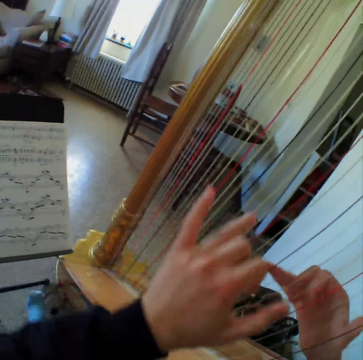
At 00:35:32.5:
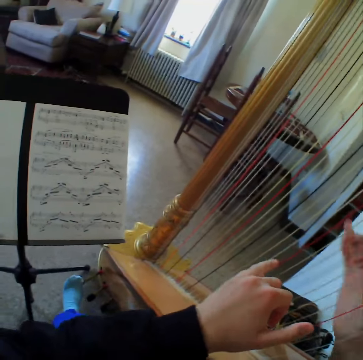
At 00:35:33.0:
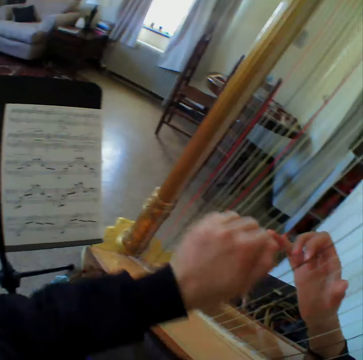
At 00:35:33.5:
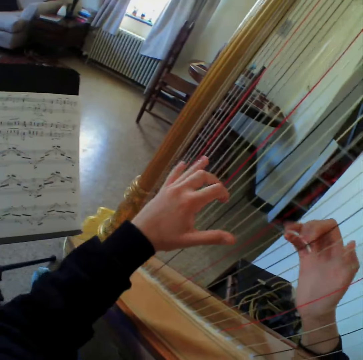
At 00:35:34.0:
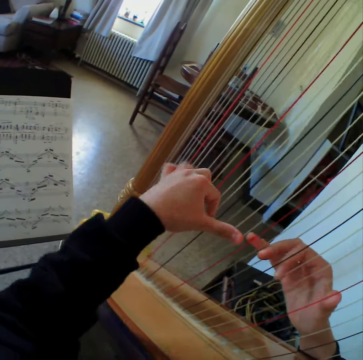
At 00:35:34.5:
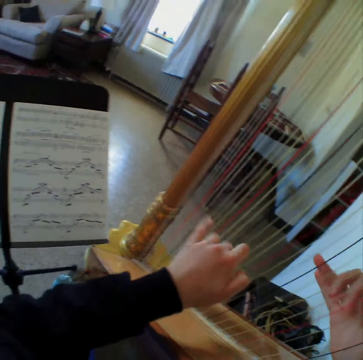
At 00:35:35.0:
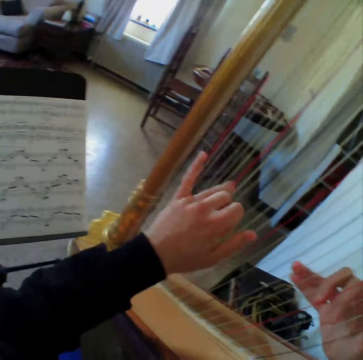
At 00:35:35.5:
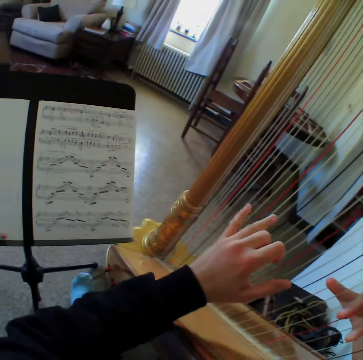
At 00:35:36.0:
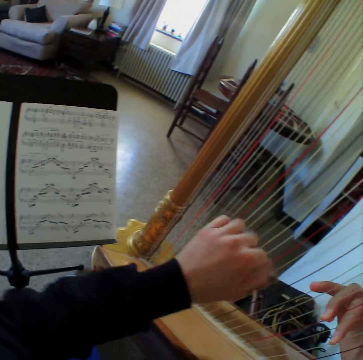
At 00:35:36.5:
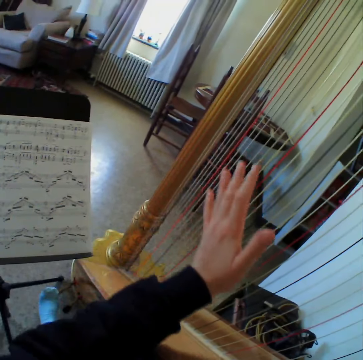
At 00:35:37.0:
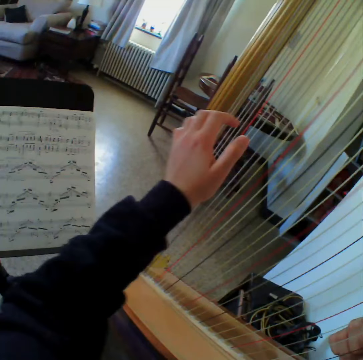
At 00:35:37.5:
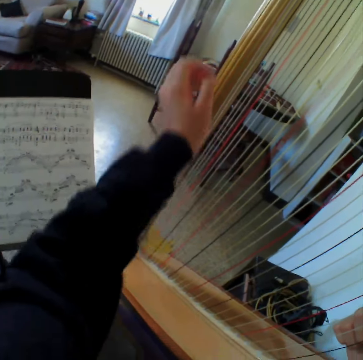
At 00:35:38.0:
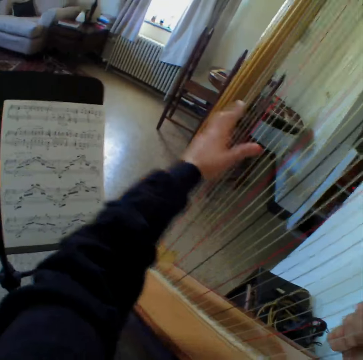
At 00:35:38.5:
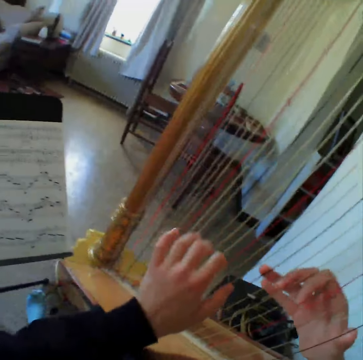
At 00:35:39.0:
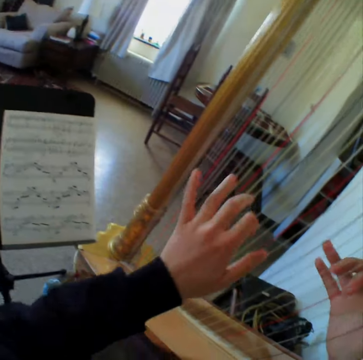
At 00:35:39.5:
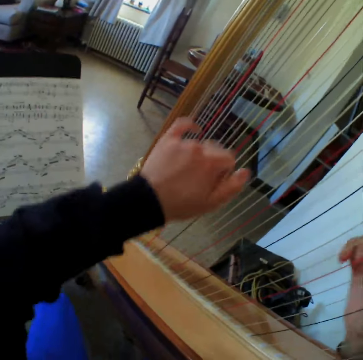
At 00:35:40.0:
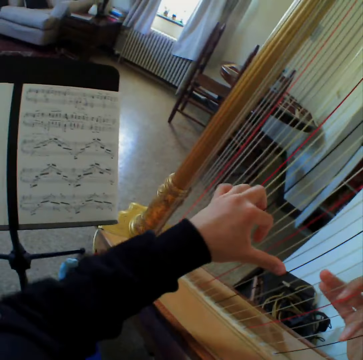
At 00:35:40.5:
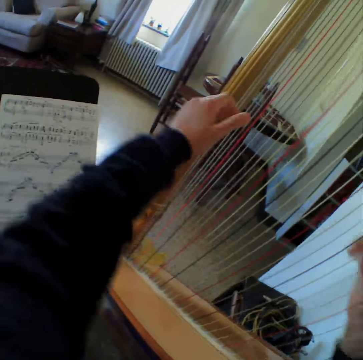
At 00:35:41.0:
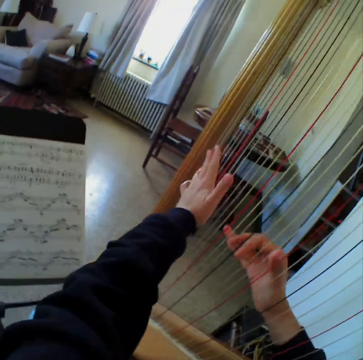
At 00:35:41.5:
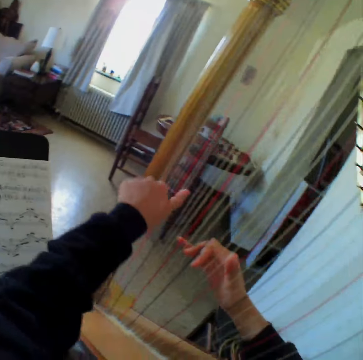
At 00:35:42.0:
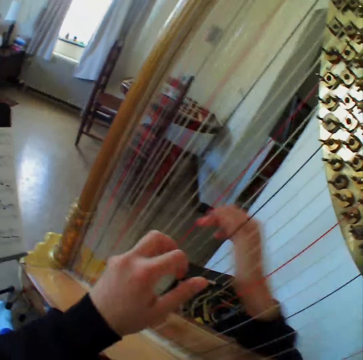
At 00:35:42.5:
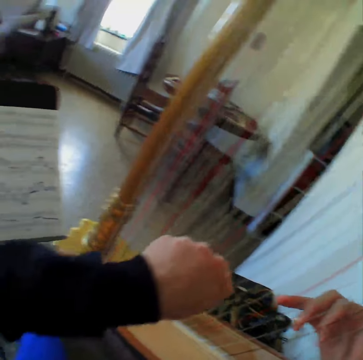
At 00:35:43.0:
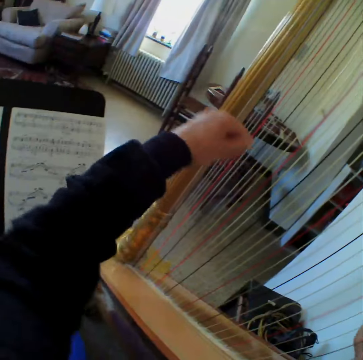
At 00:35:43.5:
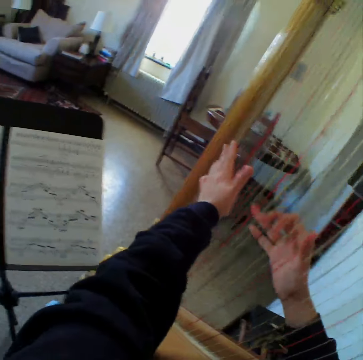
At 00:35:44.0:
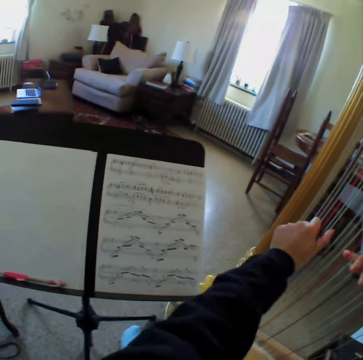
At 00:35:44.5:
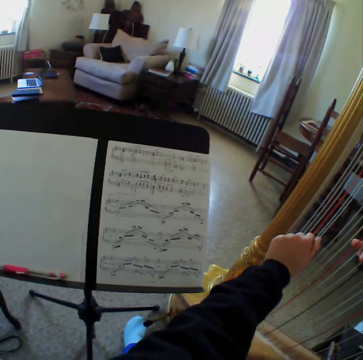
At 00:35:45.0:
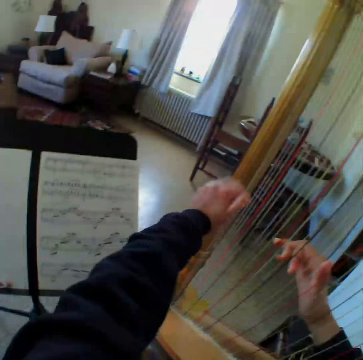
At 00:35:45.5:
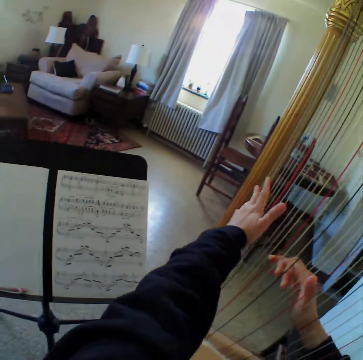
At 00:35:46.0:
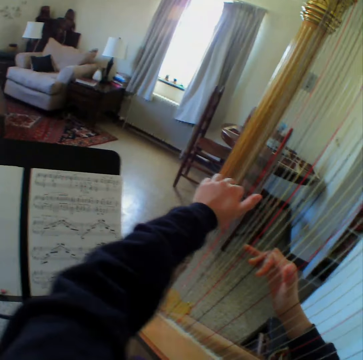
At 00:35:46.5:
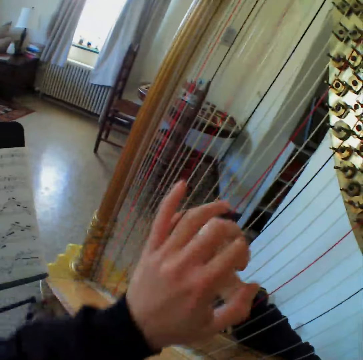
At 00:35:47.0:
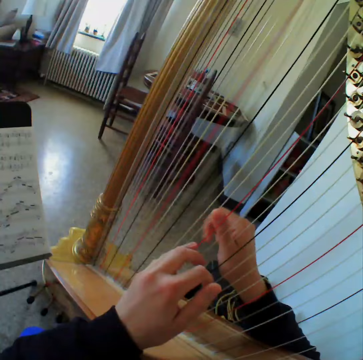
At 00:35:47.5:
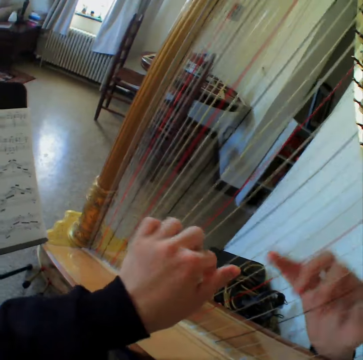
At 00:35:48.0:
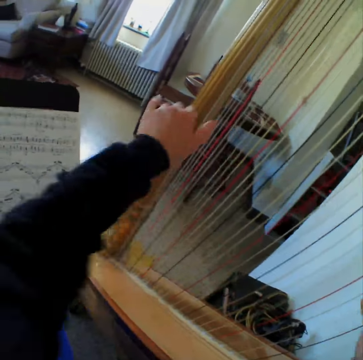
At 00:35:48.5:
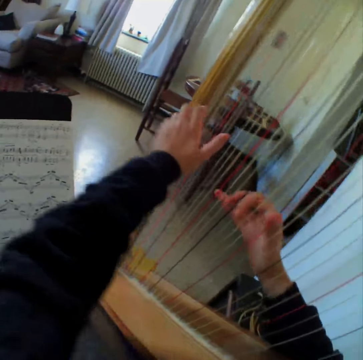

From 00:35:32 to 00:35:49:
The camera wearer plays the guitar. They read the music paper. They play the guitar. They read the music paper. They play the guitar. They read the music paper. They play the guitar. They read the music paper. They play the guitar. They stop to play the harp.

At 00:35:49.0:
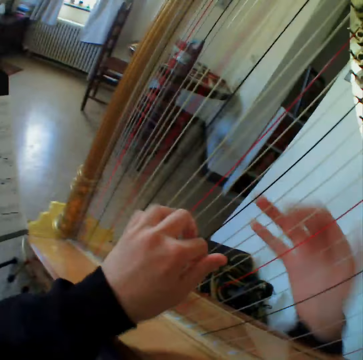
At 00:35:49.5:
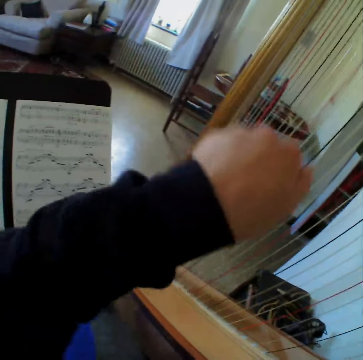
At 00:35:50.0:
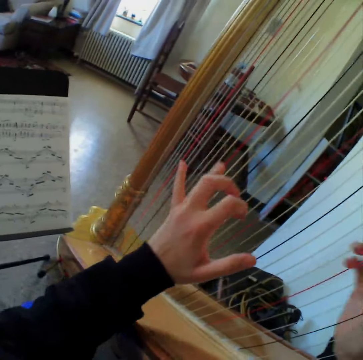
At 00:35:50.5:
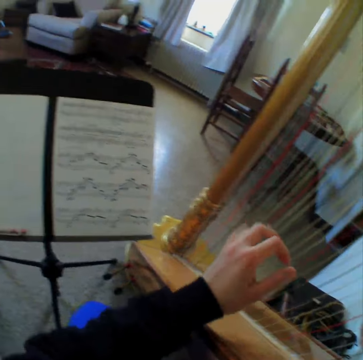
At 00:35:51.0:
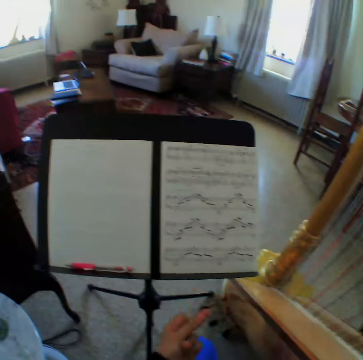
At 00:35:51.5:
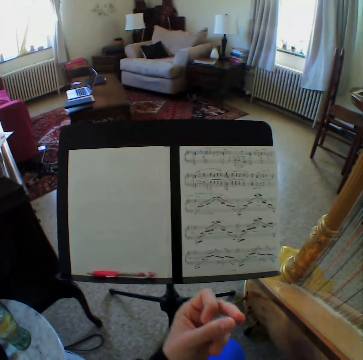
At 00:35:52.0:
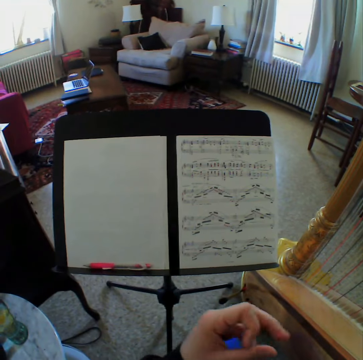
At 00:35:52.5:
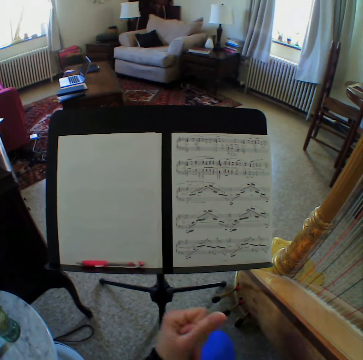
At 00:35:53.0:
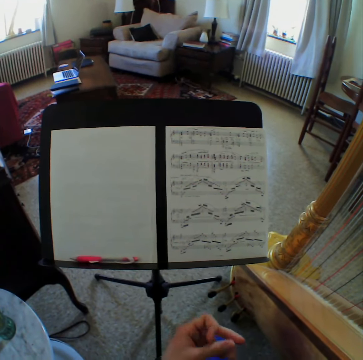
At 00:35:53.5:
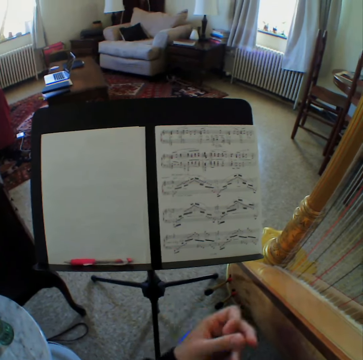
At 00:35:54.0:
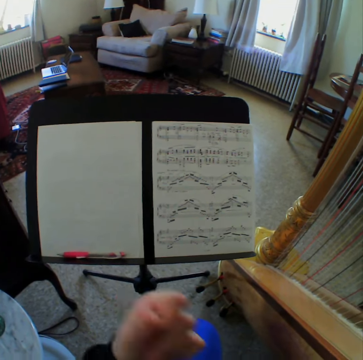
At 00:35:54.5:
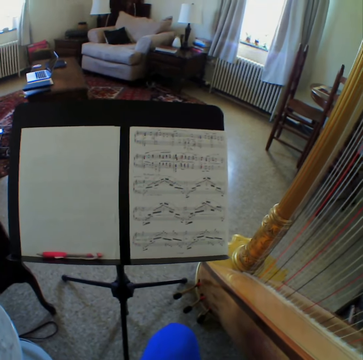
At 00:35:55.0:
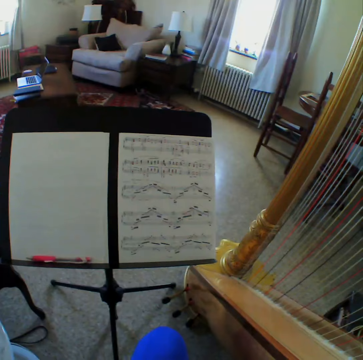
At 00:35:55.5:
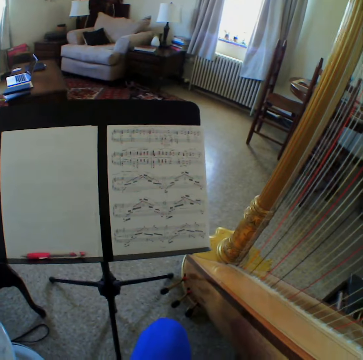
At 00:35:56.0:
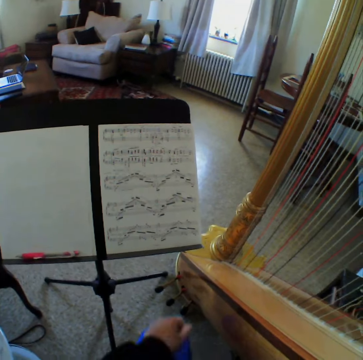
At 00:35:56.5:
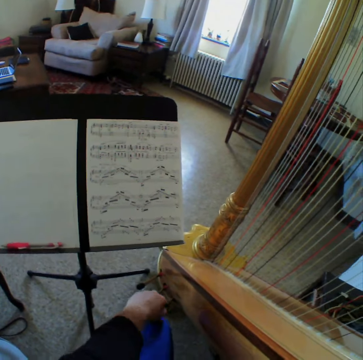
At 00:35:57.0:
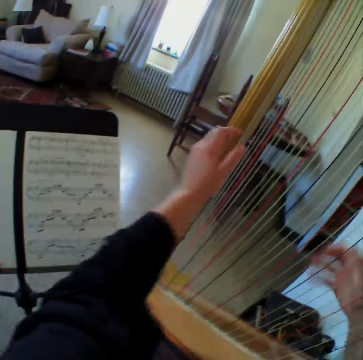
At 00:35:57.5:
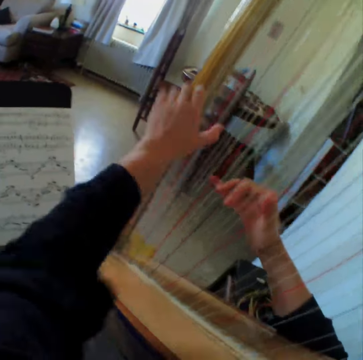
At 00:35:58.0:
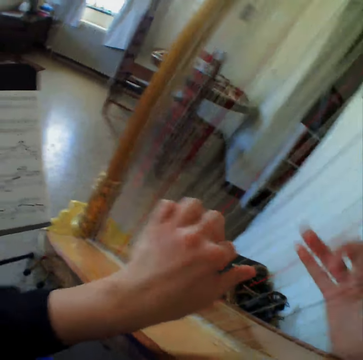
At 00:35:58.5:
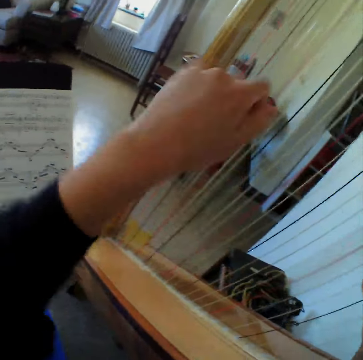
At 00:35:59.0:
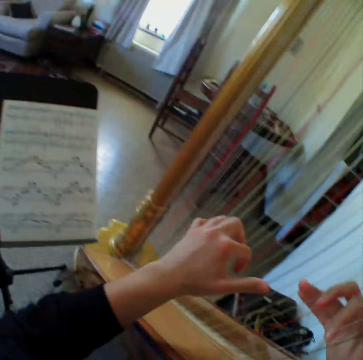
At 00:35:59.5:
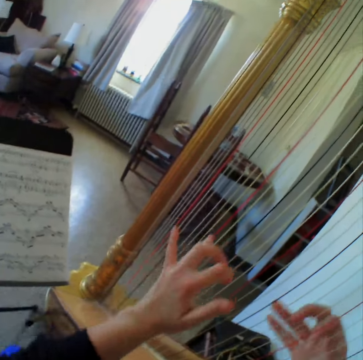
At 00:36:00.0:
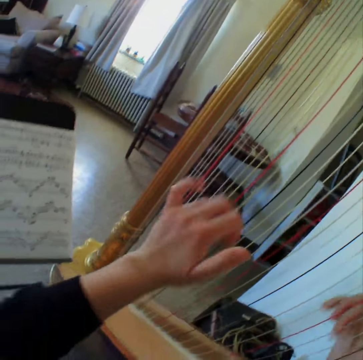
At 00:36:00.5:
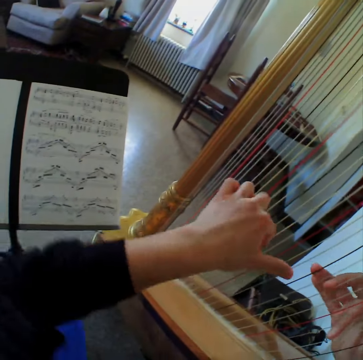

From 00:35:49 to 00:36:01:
The camera wearer reads the music paper. She flips her finger. She starts to play the harp again.

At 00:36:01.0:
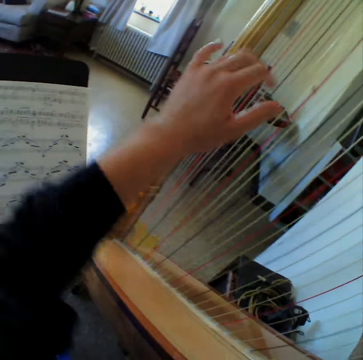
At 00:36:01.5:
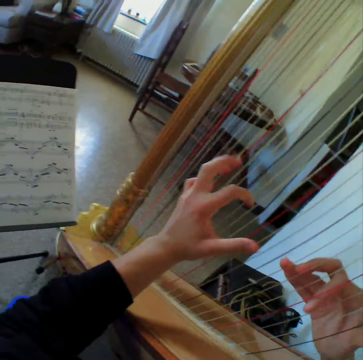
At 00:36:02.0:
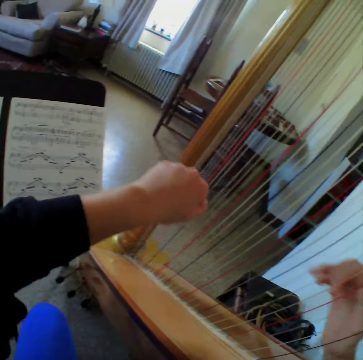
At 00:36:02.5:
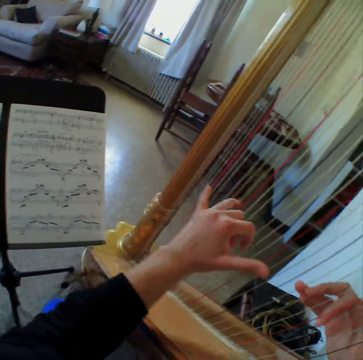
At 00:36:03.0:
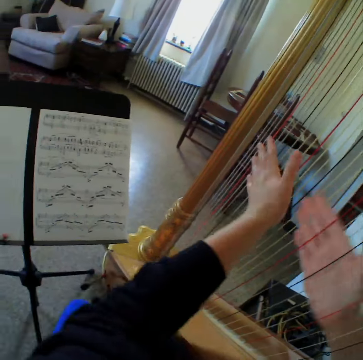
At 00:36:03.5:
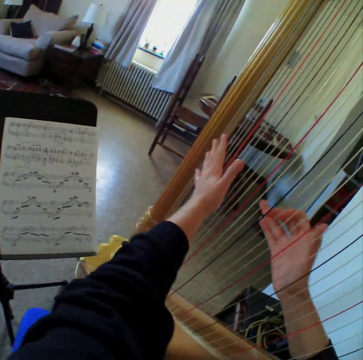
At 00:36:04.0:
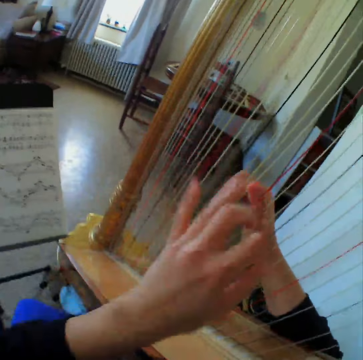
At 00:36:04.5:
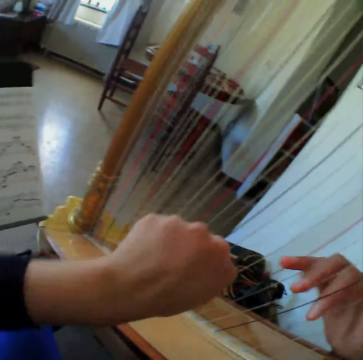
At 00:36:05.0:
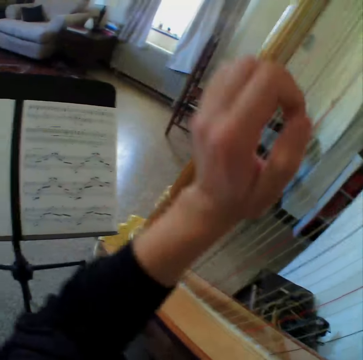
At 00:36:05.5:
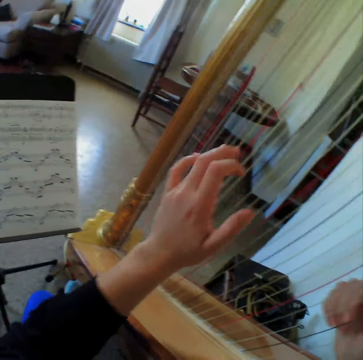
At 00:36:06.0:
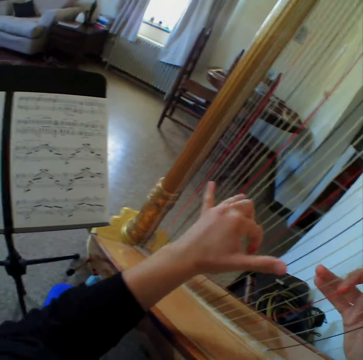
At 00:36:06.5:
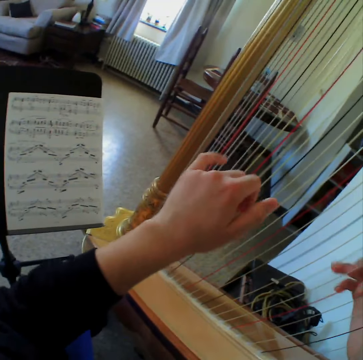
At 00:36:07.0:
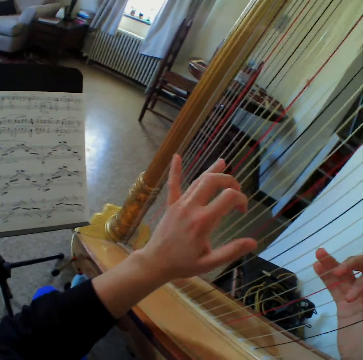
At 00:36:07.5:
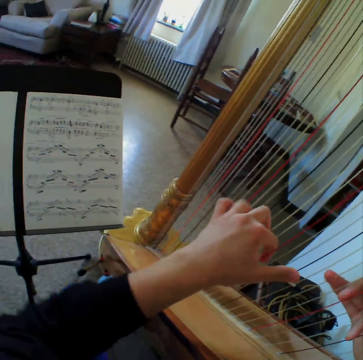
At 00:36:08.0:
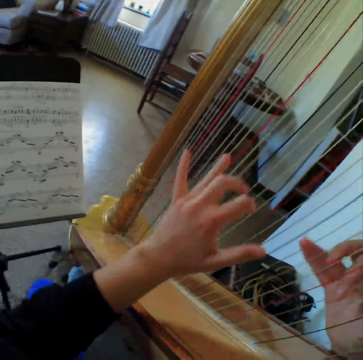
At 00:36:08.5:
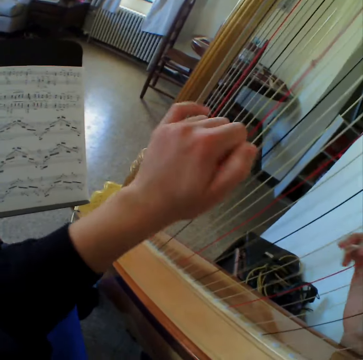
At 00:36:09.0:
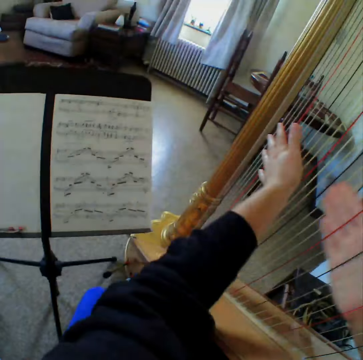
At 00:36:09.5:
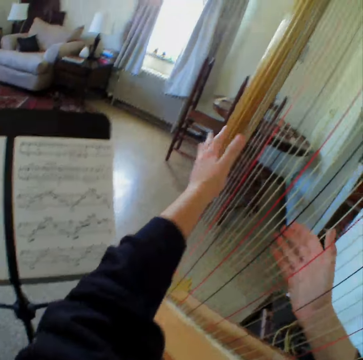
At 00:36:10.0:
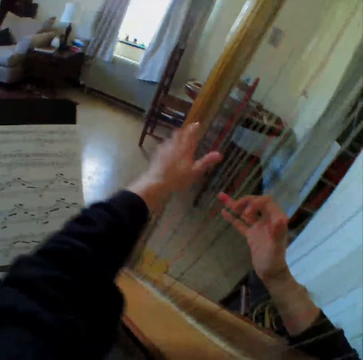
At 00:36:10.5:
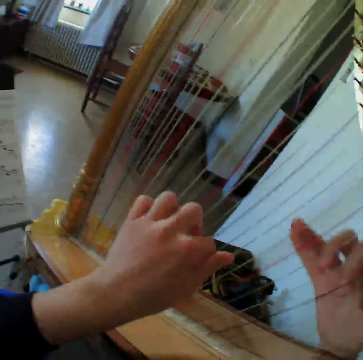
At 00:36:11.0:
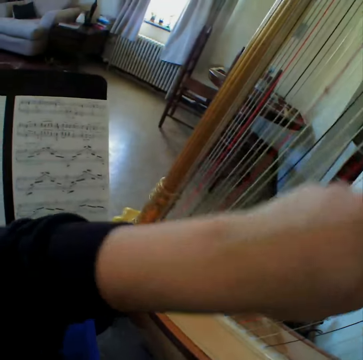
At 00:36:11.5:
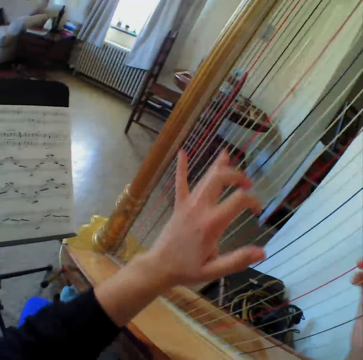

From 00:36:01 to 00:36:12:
The camera wearer reads the music paper. They play the guitar. They read the music paper. They play the guitar. They read the music paper. They play the guitar. They read the music paper. They play the guitar.
